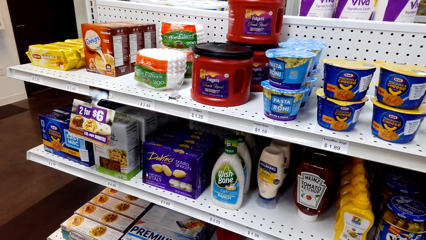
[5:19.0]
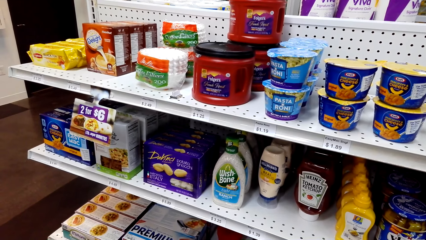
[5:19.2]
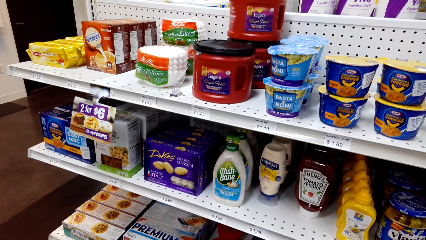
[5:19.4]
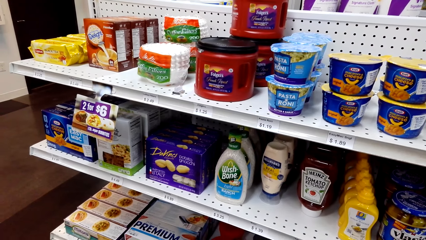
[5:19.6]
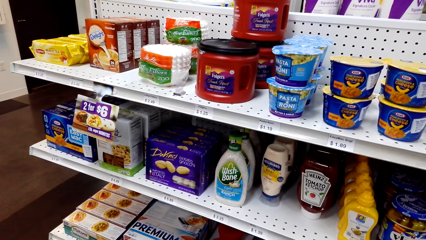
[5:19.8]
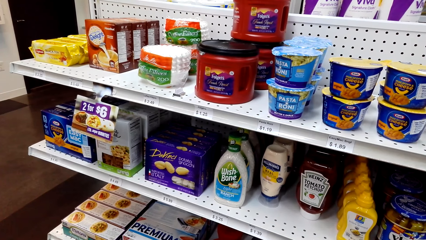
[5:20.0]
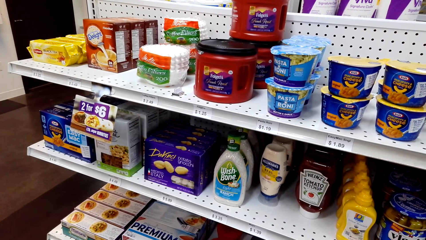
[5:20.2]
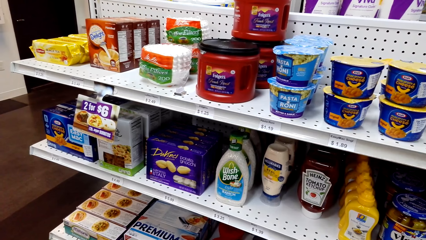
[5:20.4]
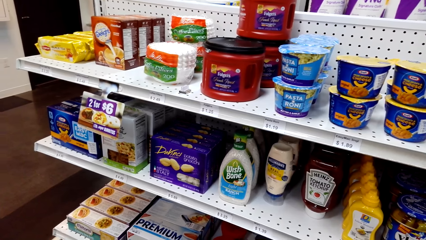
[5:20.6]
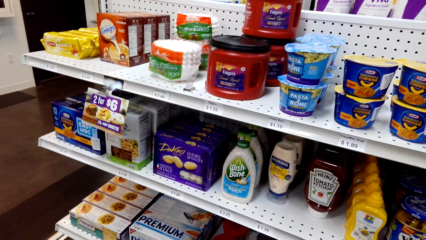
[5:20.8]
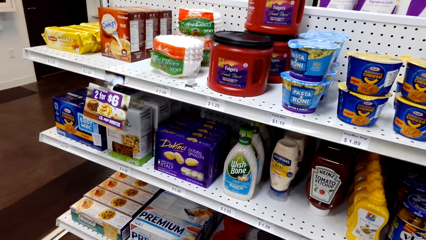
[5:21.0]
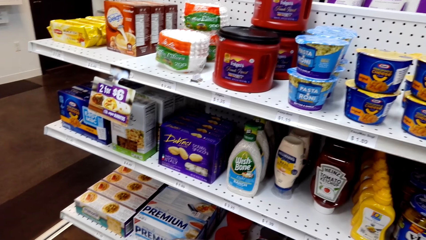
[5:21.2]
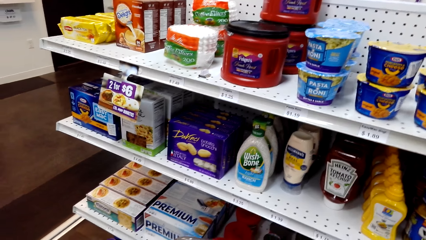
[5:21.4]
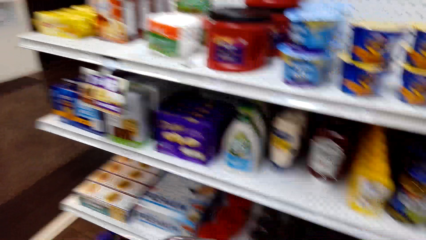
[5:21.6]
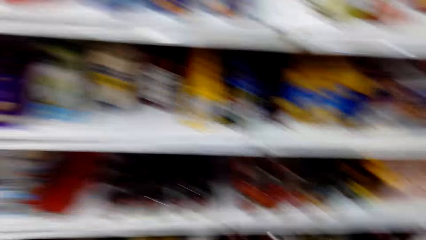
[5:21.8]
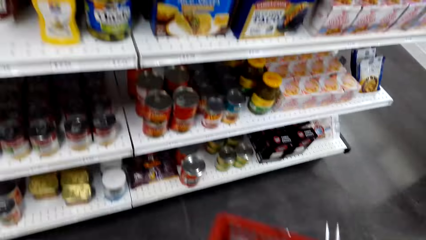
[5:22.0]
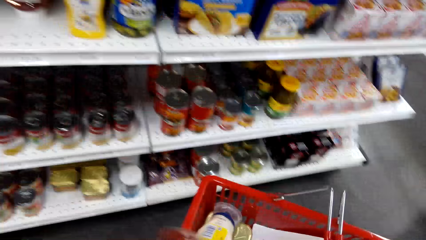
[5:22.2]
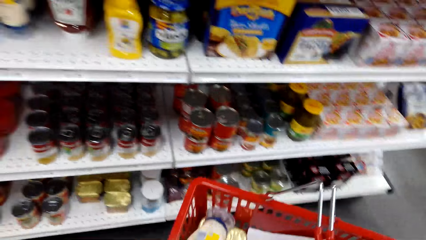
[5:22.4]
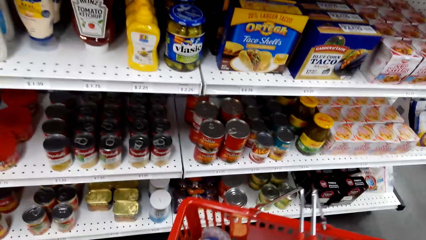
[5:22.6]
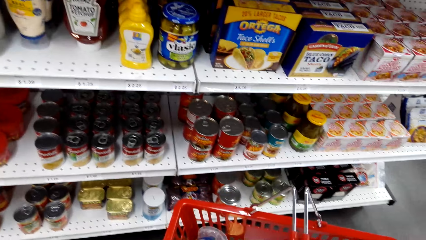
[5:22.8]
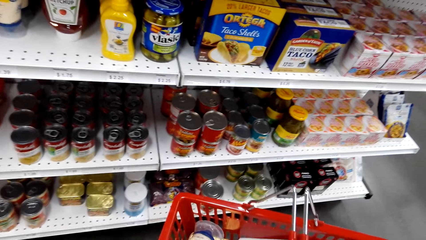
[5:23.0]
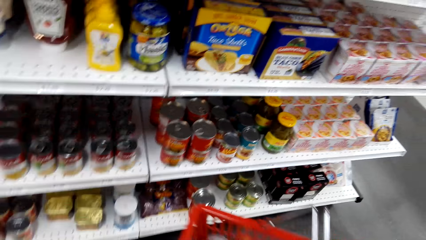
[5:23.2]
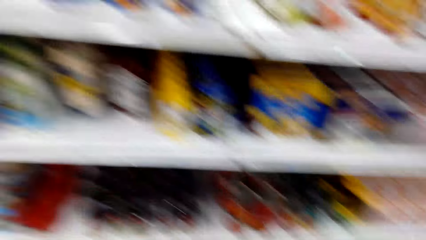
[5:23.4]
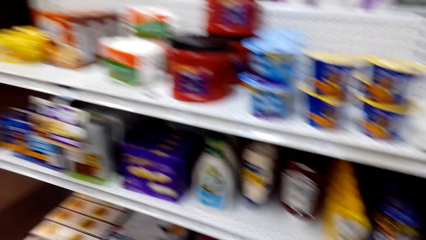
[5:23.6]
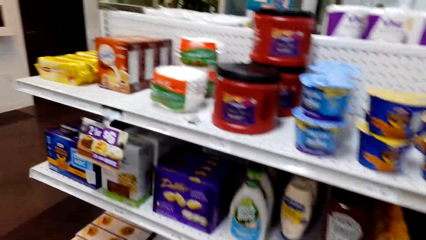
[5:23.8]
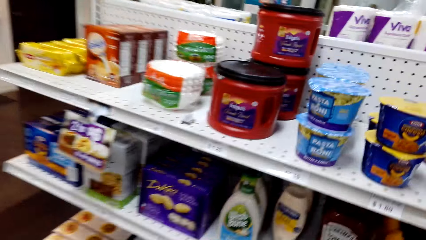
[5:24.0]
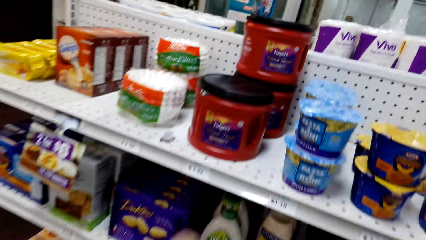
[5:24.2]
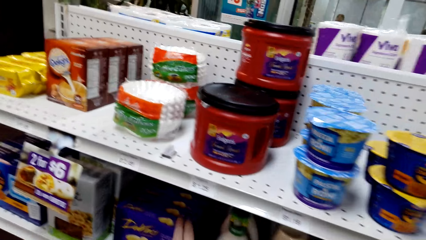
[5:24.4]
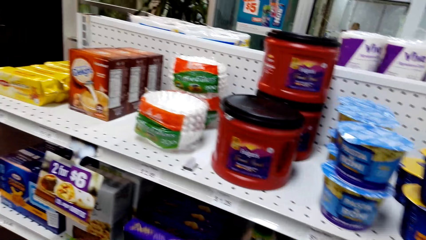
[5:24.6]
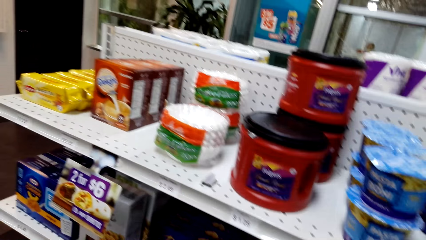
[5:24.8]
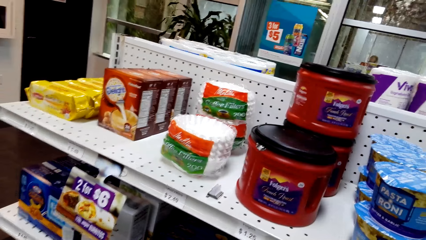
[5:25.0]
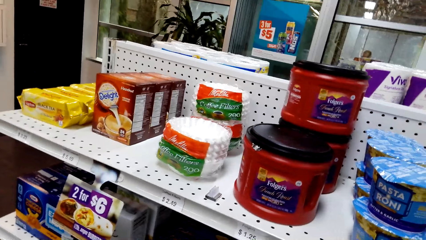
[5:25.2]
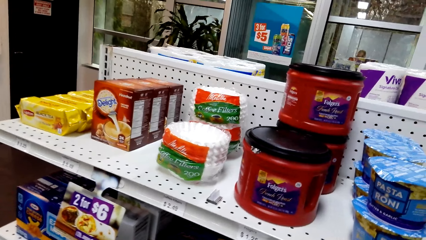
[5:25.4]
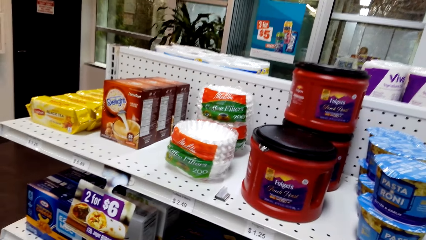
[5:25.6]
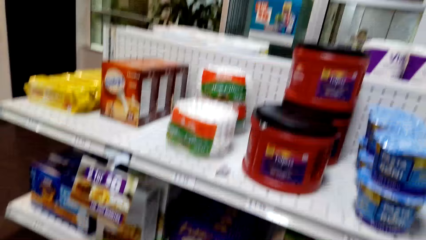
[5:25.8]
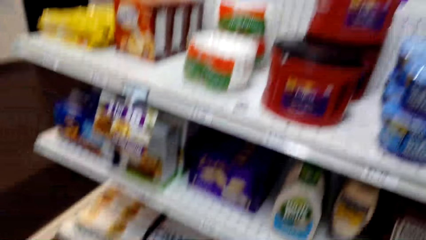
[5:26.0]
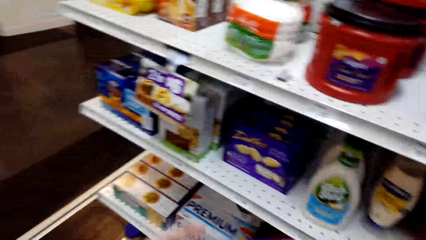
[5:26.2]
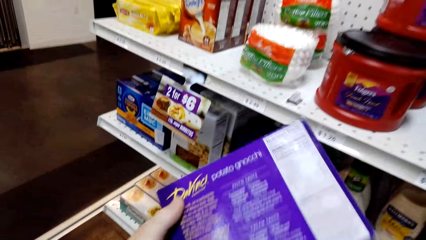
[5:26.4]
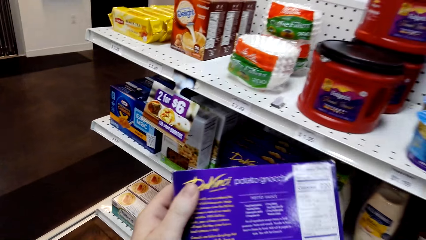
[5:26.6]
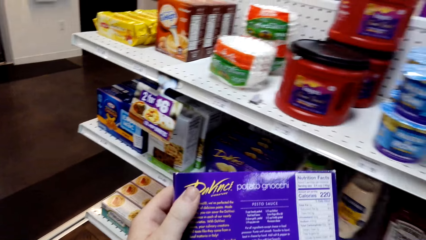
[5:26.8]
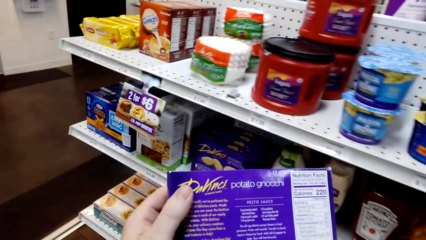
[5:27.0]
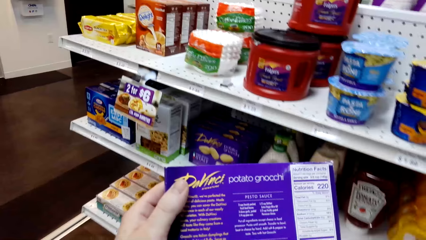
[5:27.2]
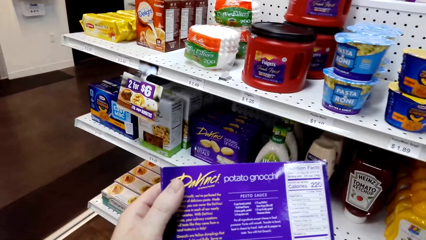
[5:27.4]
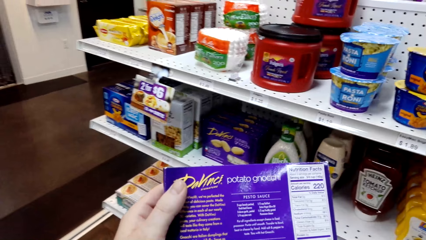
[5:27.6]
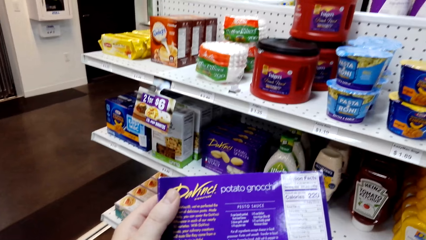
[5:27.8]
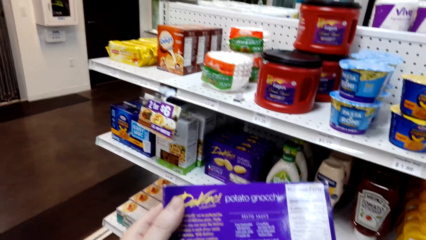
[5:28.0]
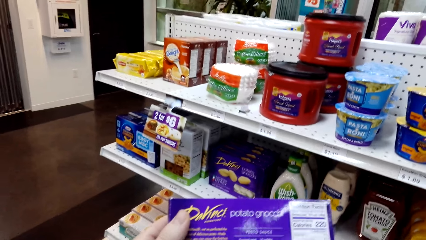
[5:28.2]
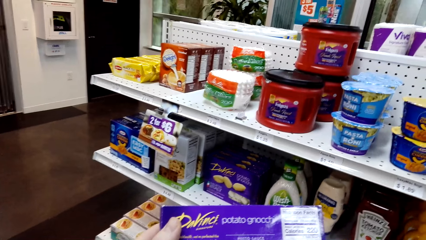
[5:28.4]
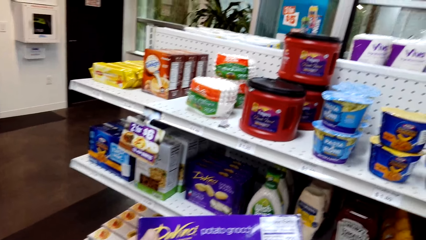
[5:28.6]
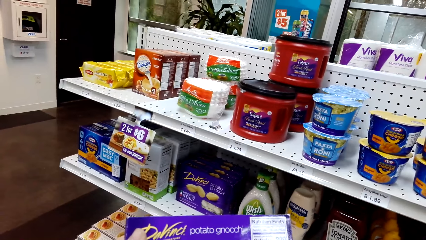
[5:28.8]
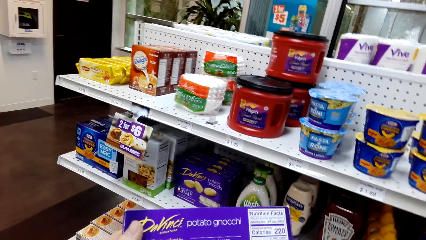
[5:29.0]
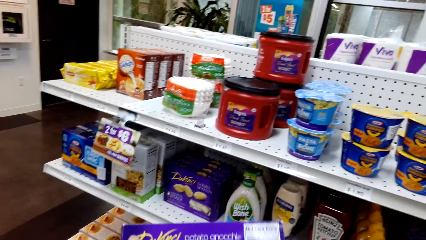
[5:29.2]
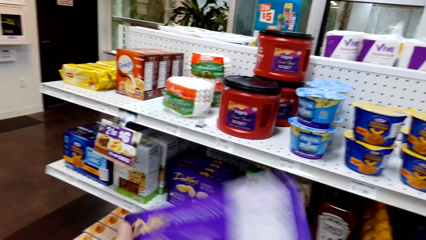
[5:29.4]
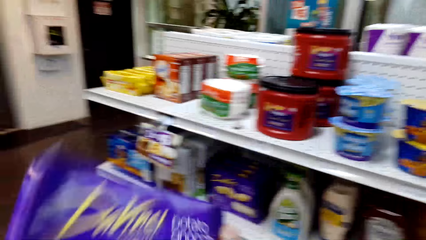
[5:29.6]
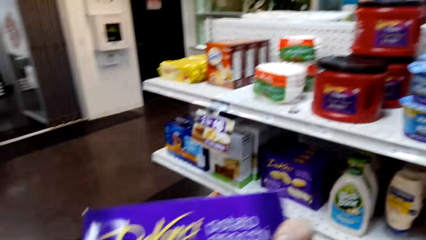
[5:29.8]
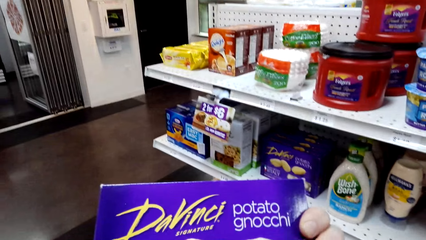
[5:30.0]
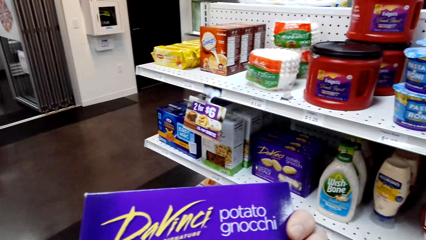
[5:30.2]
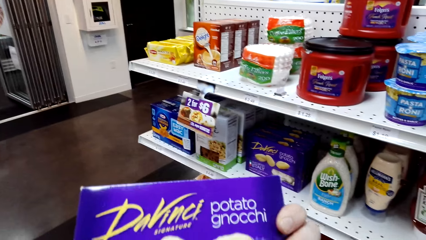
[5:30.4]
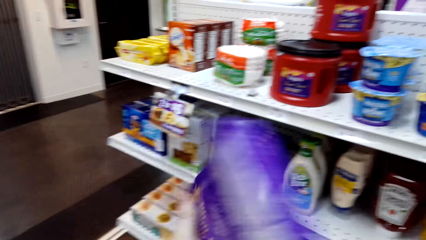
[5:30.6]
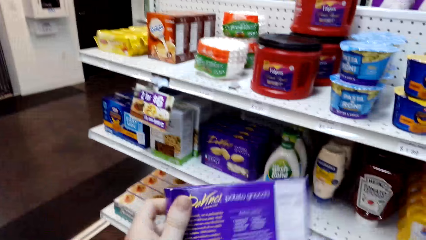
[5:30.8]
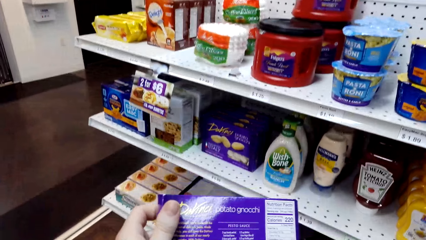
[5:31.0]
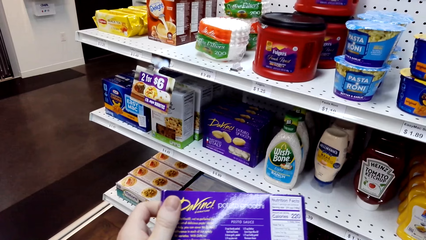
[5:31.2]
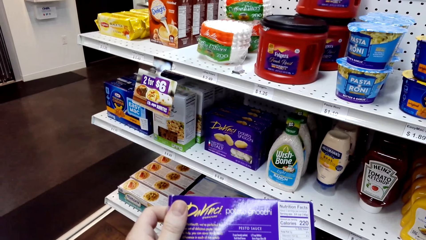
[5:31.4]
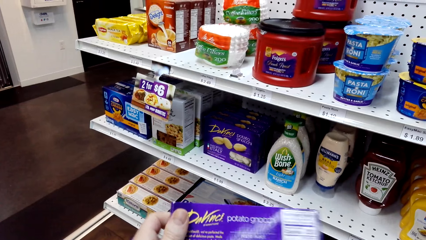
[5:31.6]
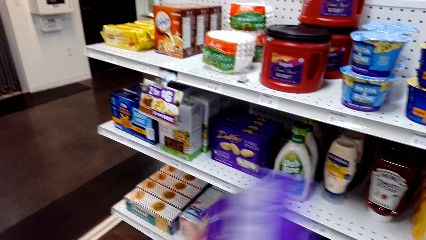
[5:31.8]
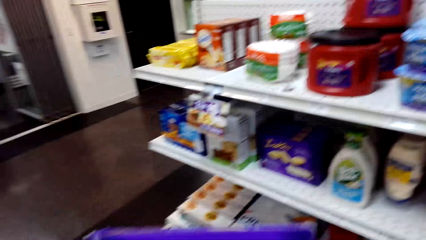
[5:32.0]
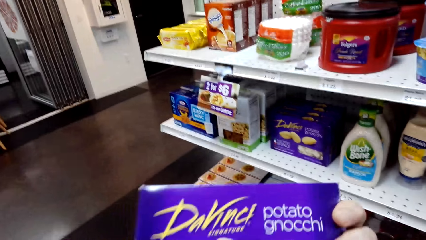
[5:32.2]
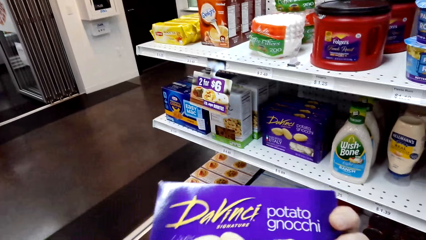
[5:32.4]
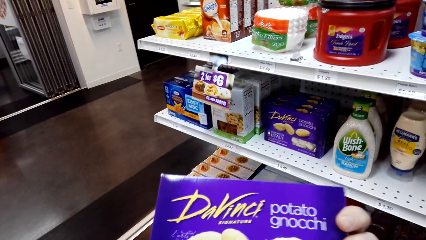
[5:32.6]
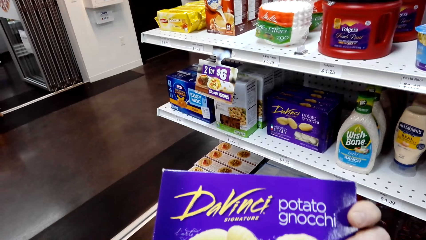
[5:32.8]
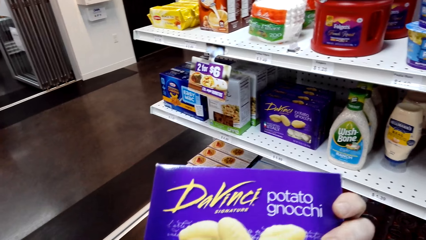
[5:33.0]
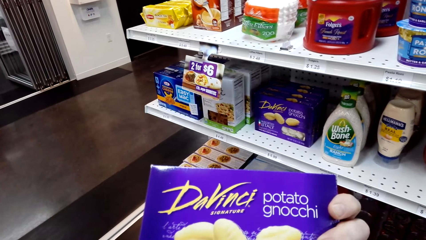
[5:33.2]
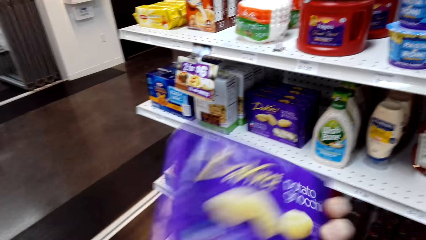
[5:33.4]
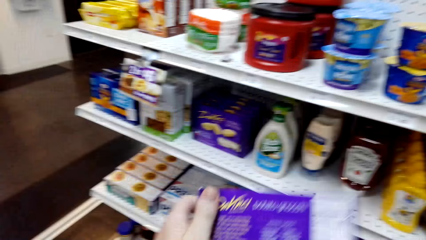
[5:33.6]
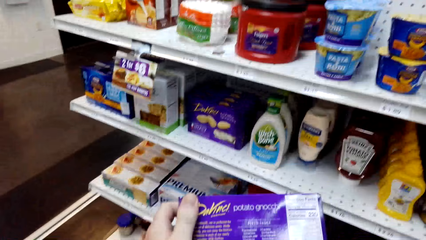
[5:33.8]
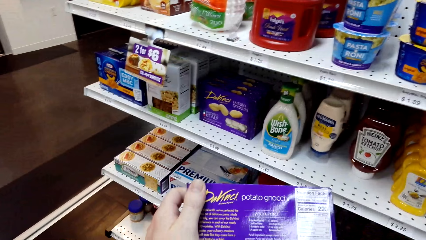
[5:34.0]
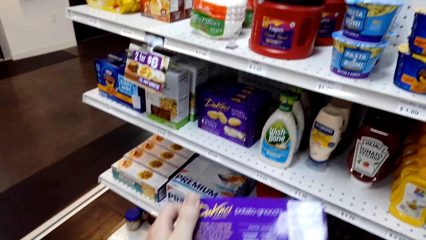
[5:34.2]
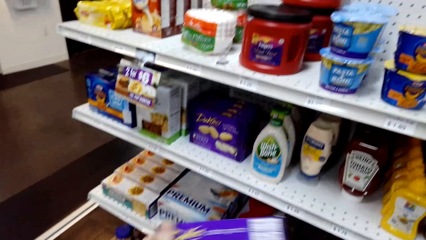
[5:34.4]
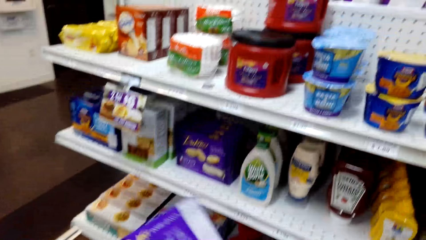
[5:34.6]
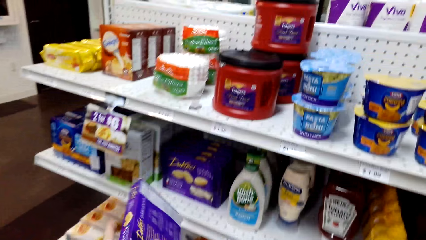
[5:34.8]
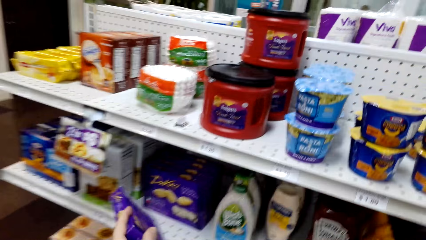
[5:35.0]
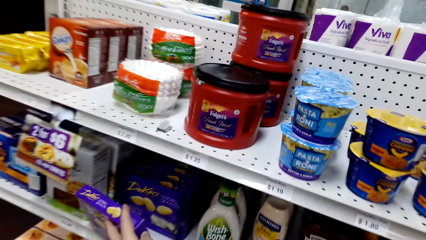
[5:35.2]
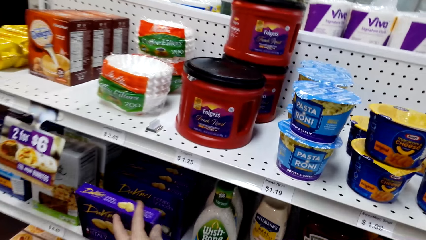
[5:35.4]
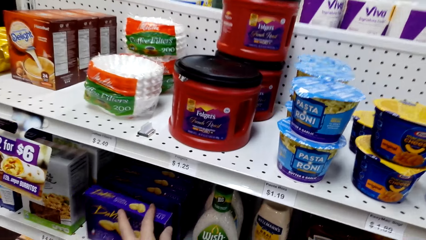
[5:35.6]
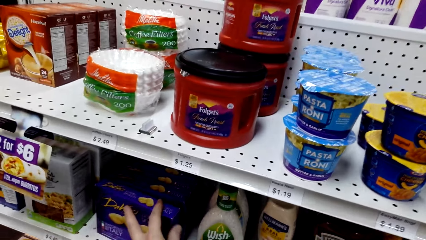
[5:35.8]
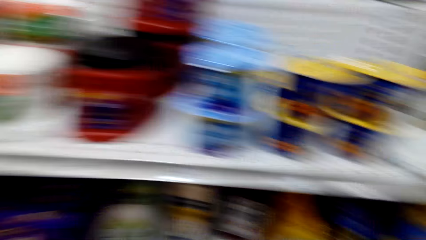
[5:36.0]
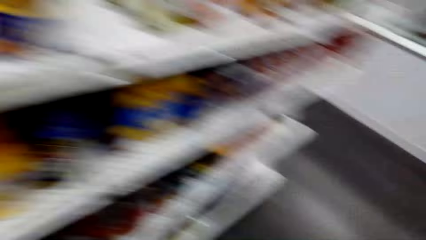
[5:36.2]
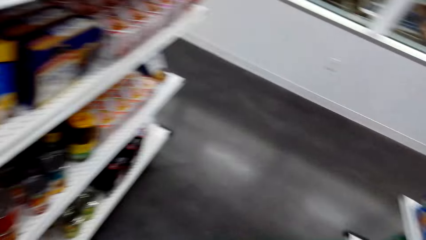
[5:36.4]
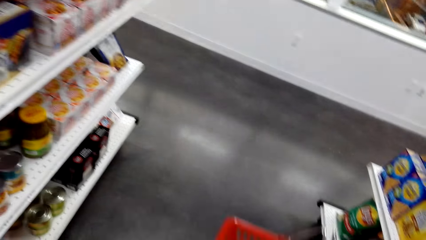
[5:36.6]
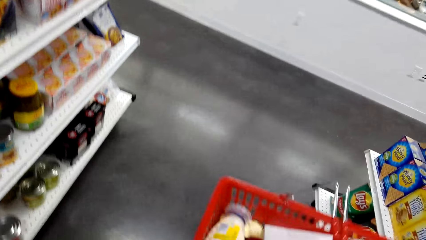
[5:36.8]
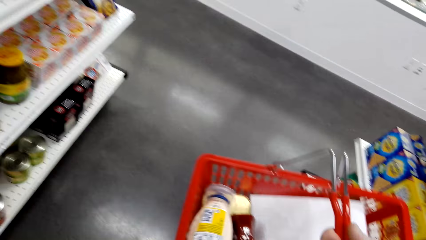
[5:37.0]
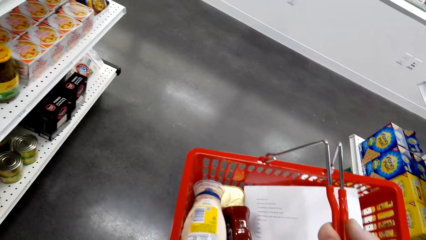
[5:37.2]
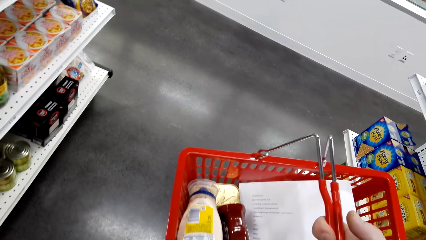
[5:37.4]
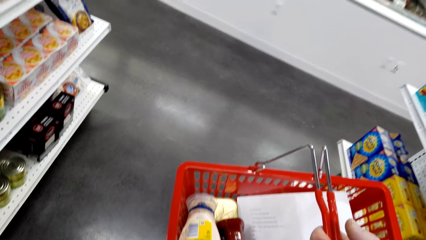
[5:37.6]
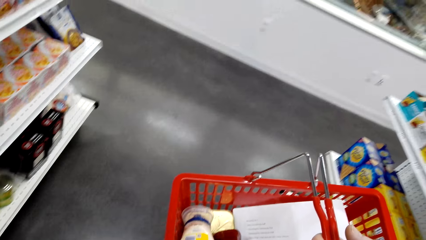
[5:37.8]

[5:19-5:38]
The camera wearer puts the tomato ketchup in the shopping bucket. They pick davinci potato gnocchi or a potato box. They stare at the davinci potato gnocchi. They flip the potato box. They put the davinci potato gnocchi in the shelf. They stare at the shopping bucket.
